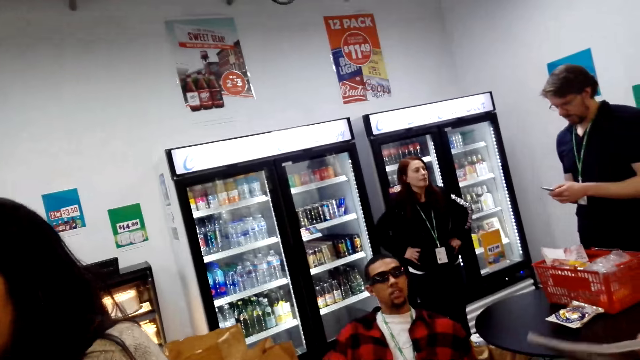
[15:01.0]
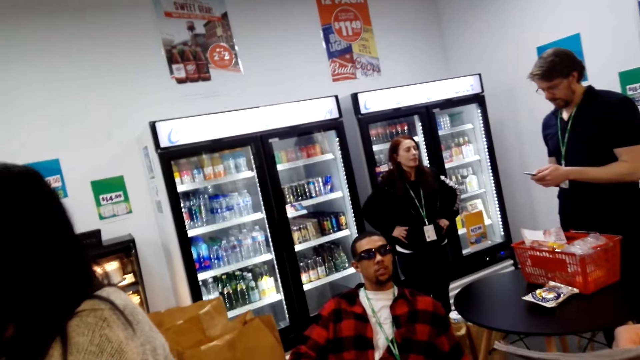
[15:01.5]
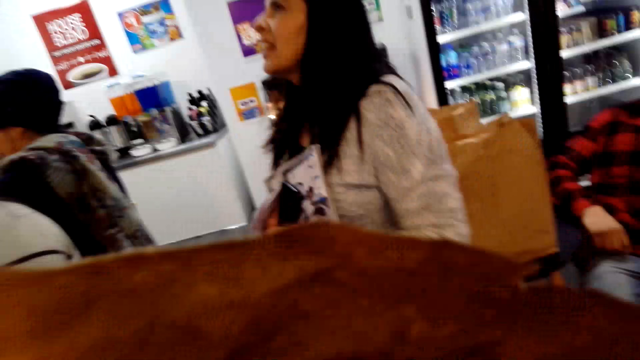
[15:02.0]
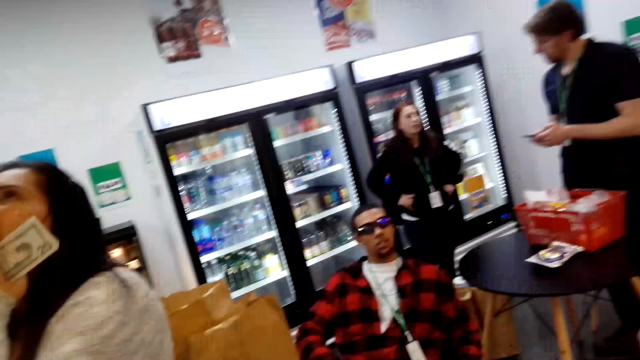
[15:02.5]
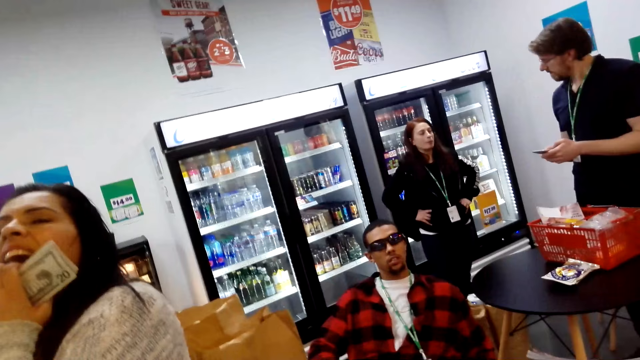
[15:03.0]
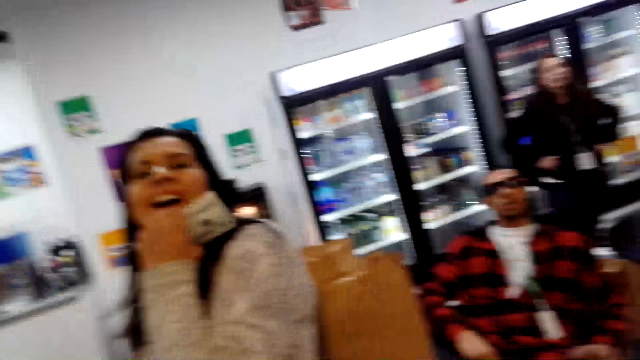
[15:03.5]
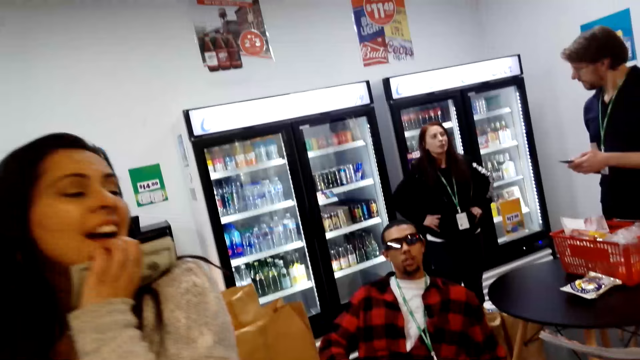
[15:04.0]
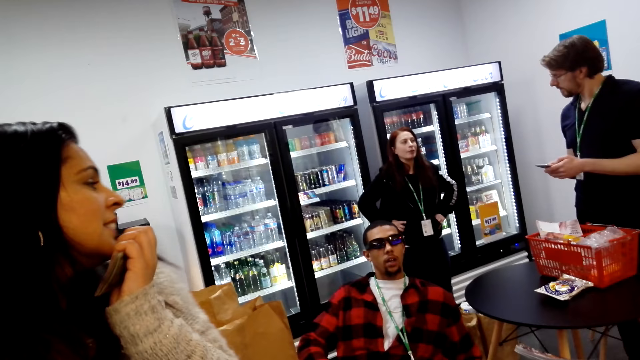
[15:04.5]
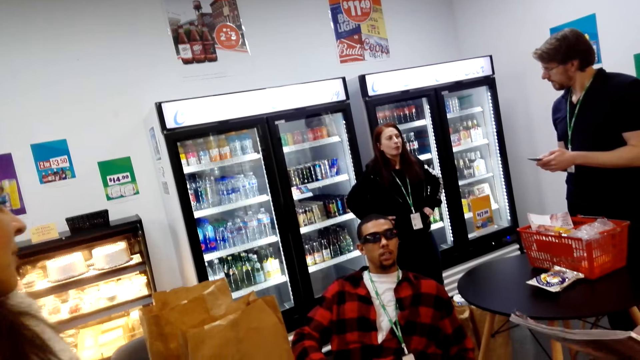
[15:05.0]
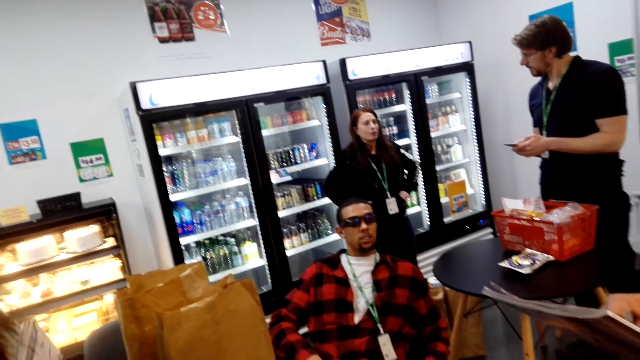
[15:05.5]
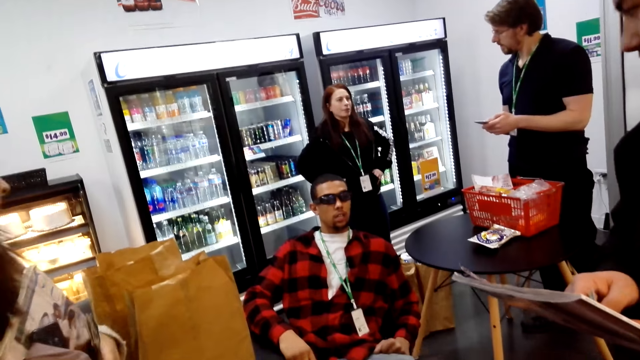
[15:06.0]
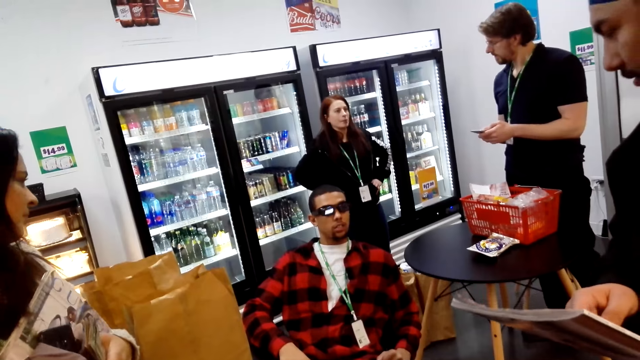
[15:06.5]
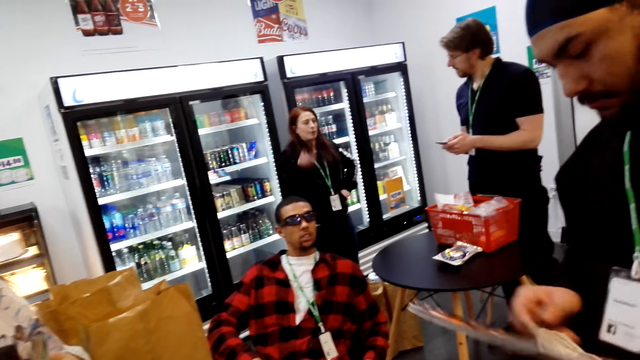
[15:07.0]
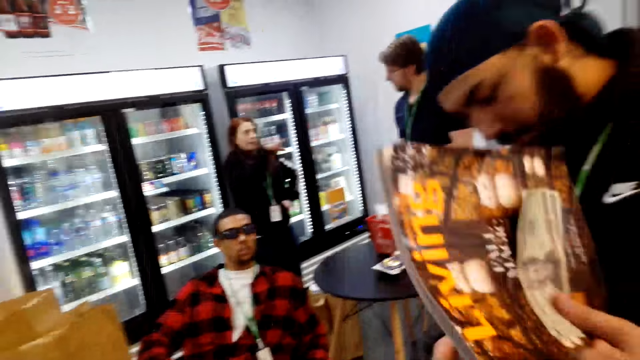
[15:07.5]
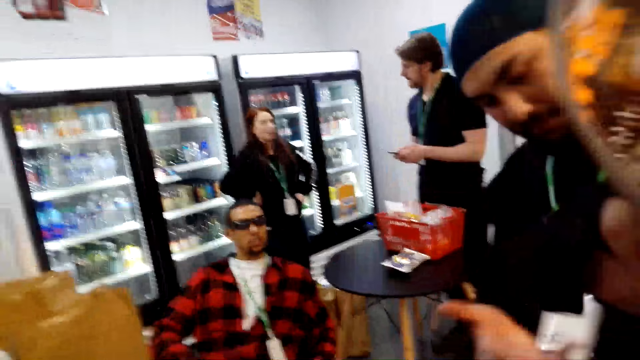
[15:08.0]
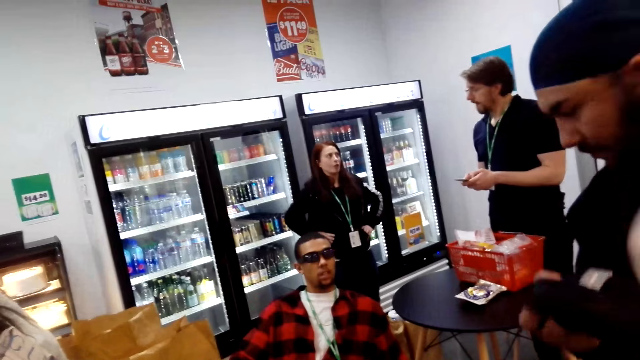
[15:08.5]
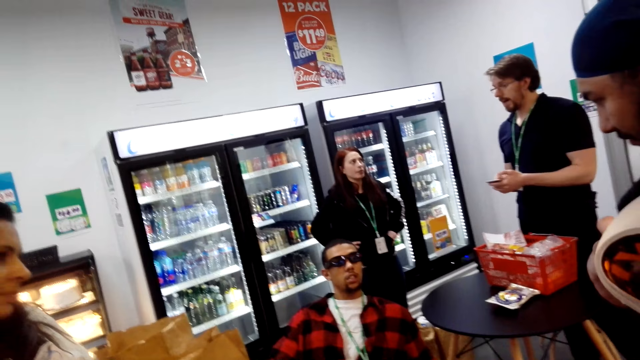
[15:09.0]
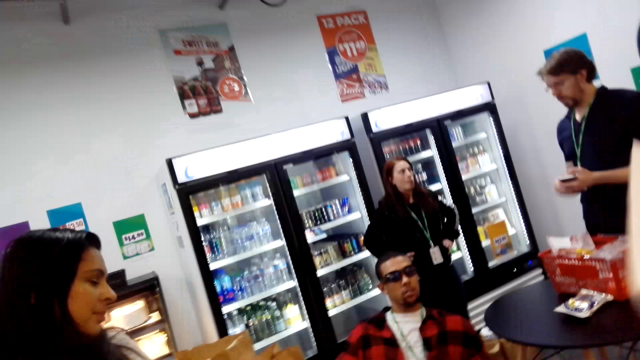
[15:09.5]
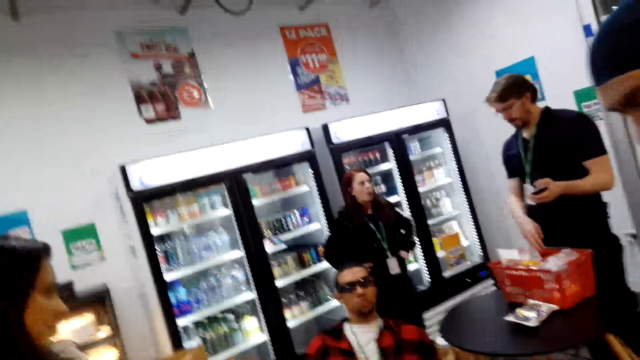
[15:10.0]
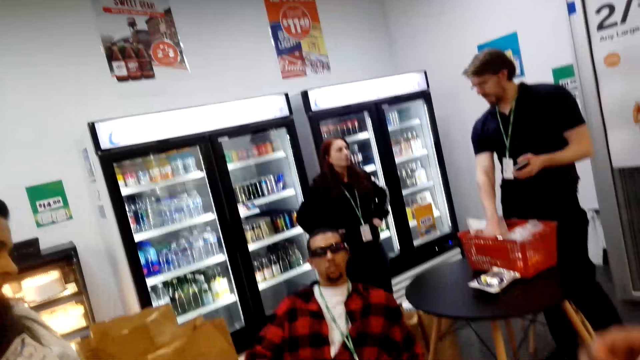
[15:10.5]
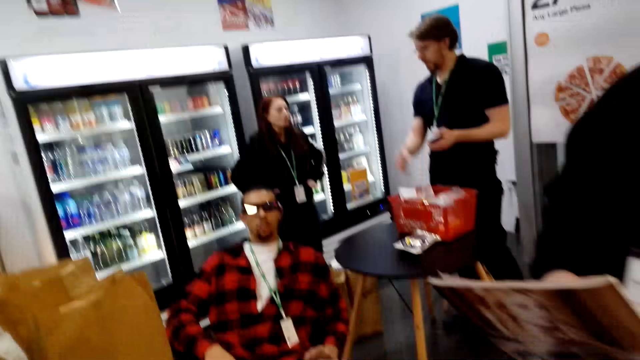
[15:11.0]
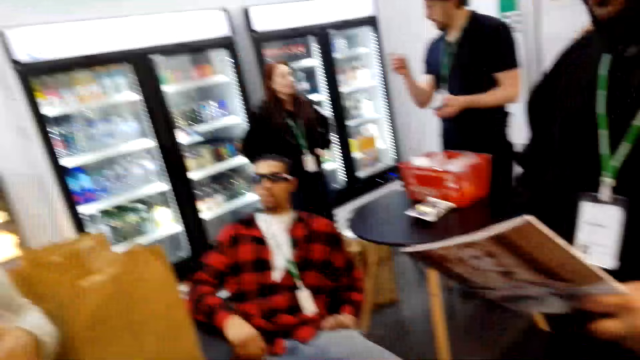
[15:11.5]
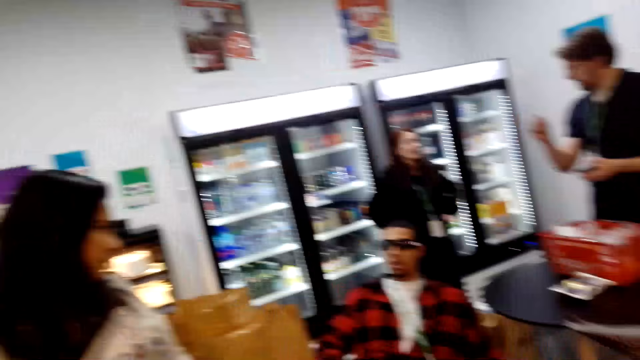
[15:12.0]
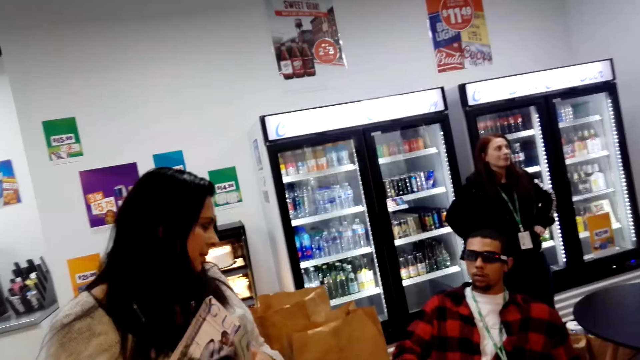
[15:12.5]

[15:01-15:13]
The camera wearer stares at a man. They converse with the man. The man converses with the camera wearer. He does so again. The camera wearer converses with the man.

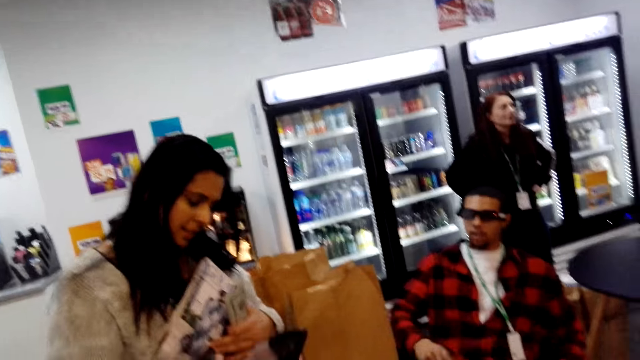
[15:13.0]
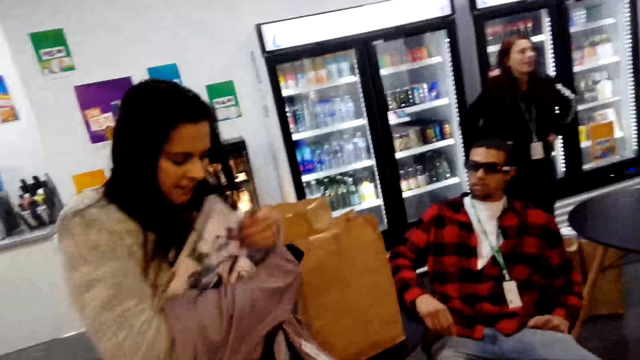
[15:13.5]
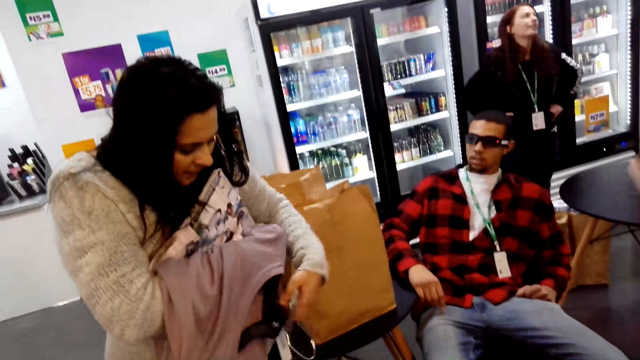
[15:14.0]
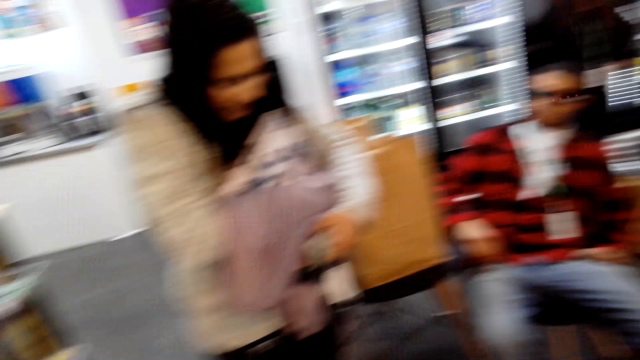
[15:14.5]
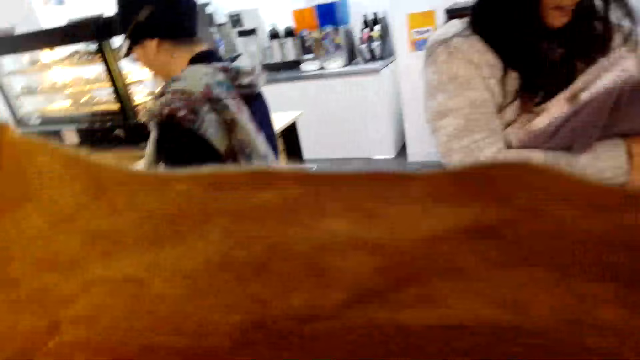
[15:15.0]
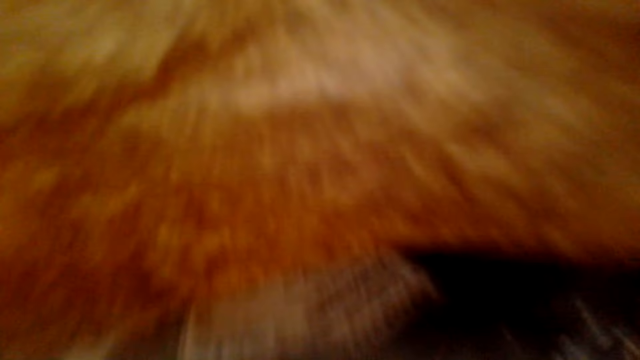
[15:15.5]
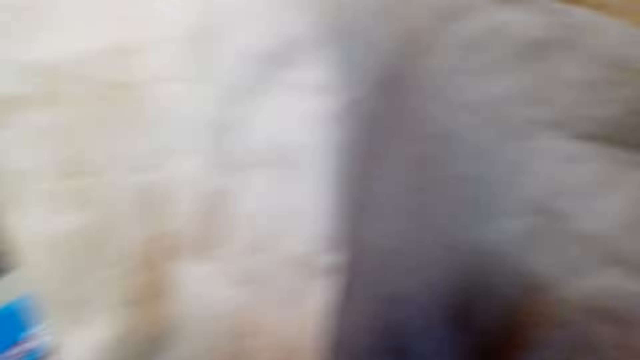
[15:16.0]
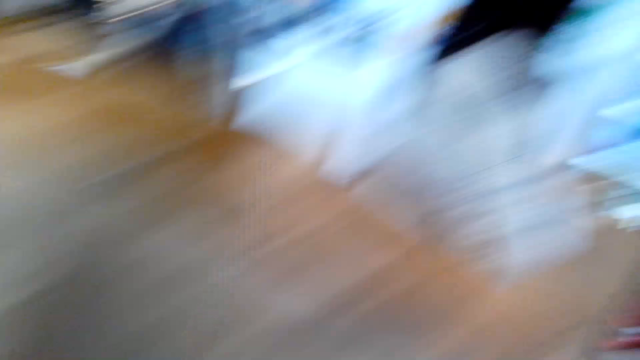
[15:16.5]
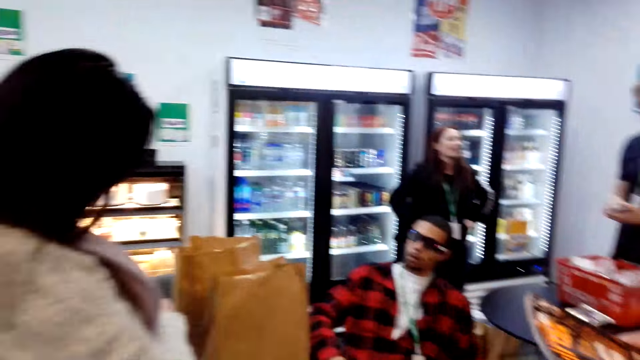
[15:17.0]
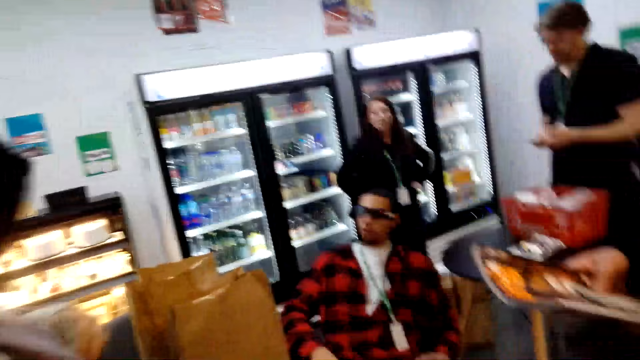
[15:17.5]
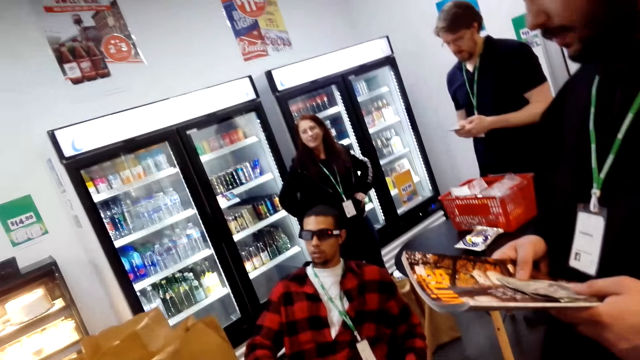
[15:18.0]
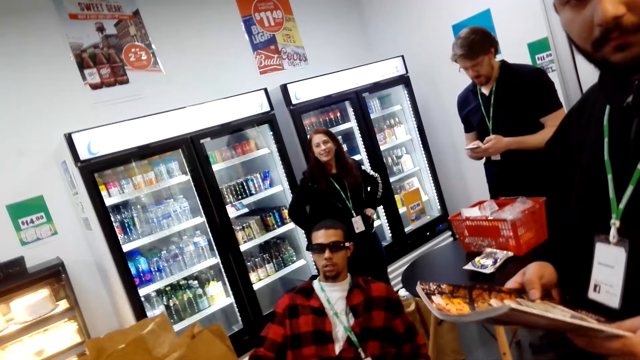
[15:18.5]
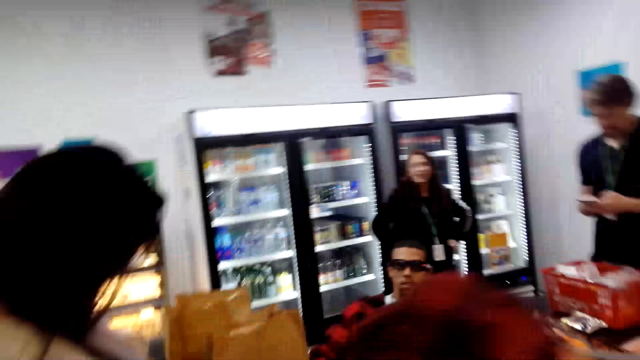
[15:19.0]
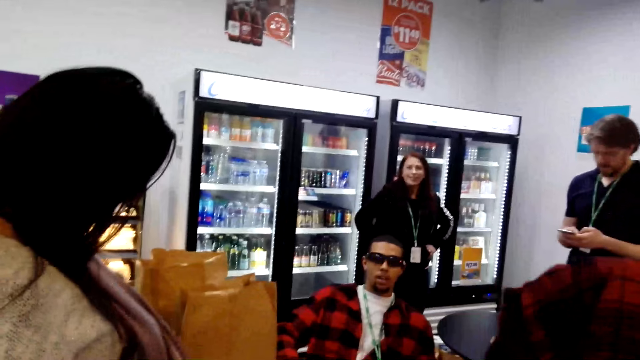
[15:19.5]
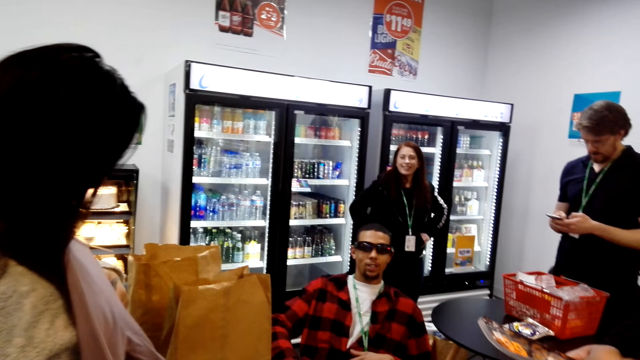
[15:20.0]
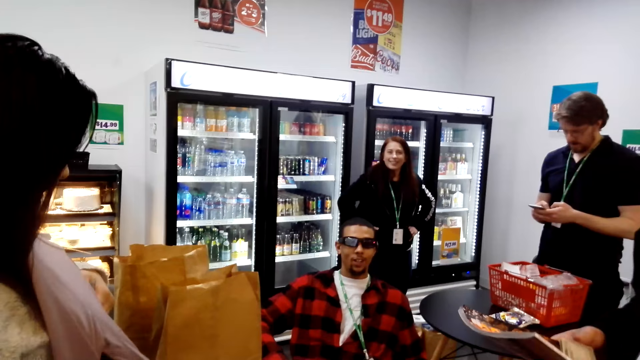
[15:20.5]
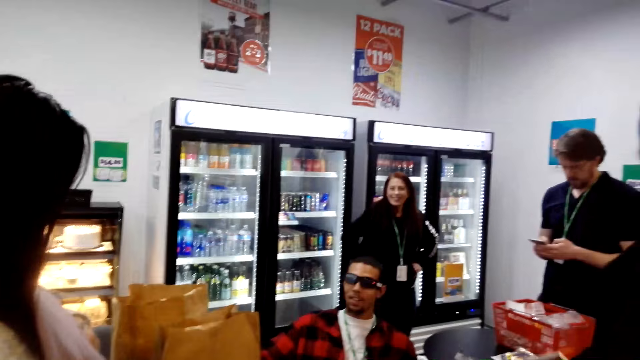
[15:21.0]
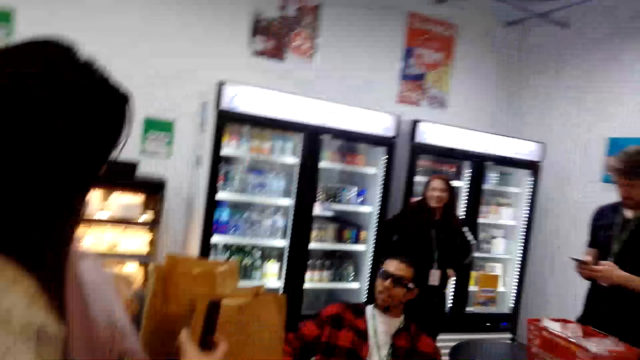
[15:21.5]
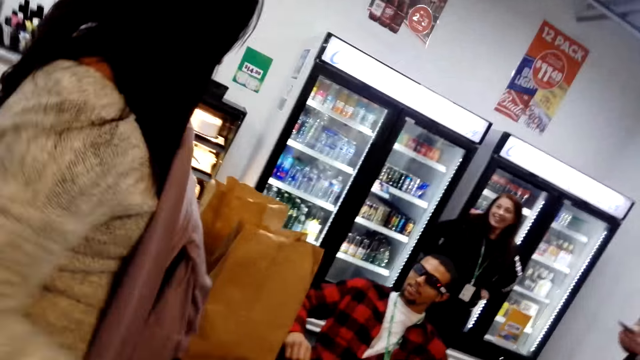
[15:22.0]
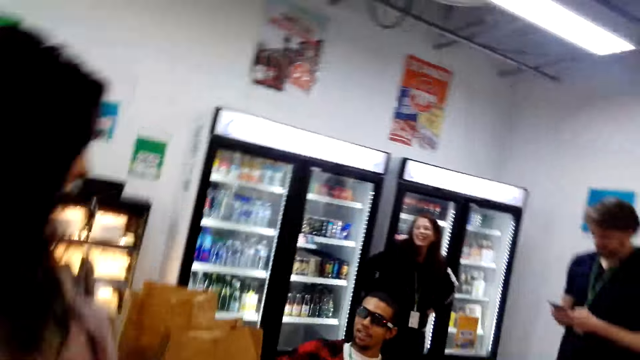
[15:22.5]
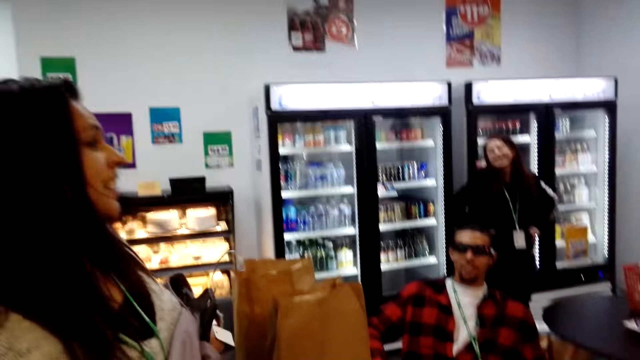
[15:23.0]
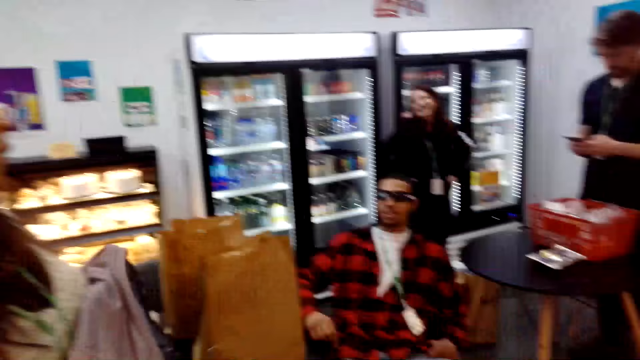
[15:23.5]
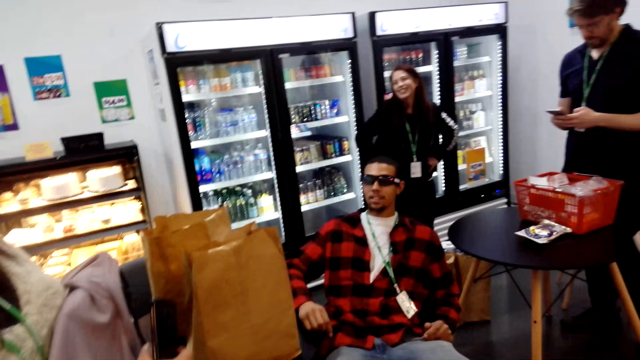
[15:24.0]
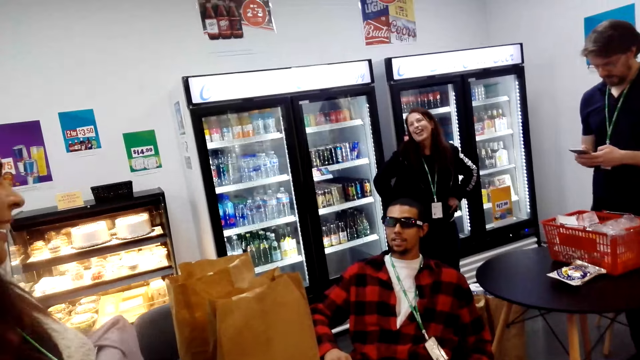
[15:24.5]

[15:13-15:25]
The camera wearer looks in the shopping bag. They look at the paper. They look right. They converse with a man. They stare at the man. The man converses with the camera wearer. The camera wearer converses with the man.
